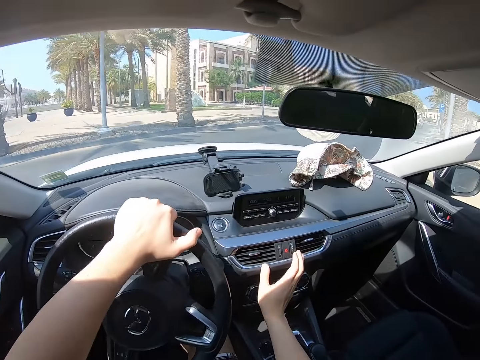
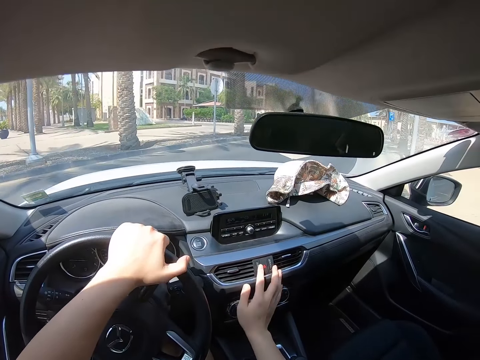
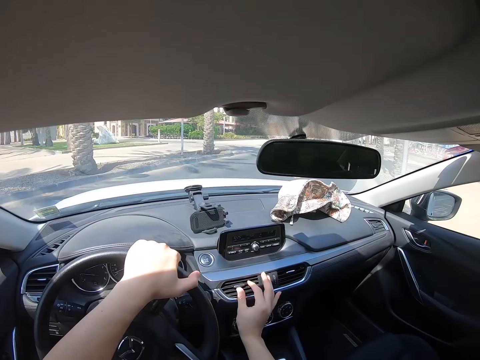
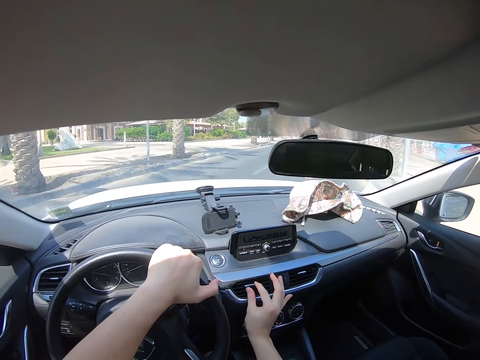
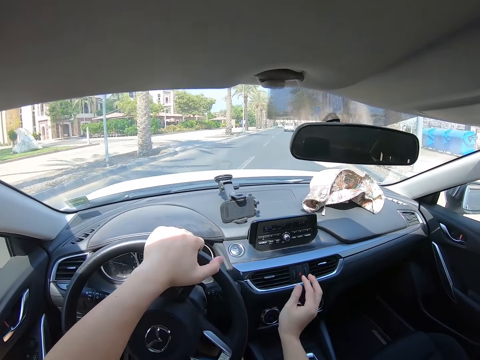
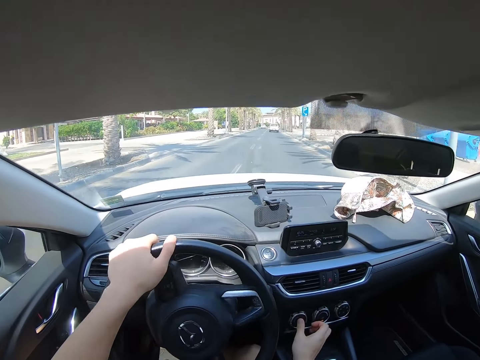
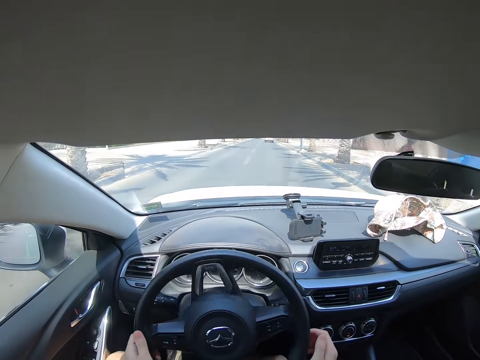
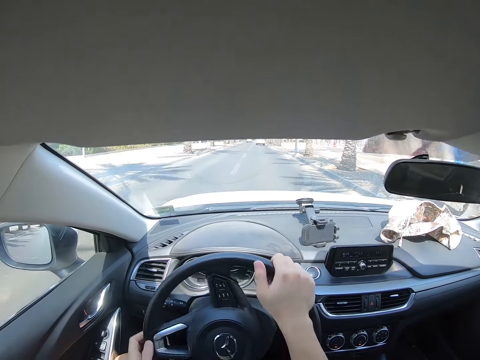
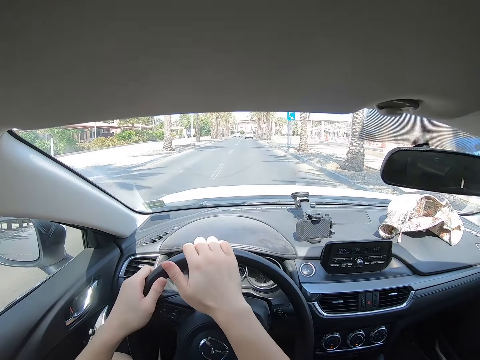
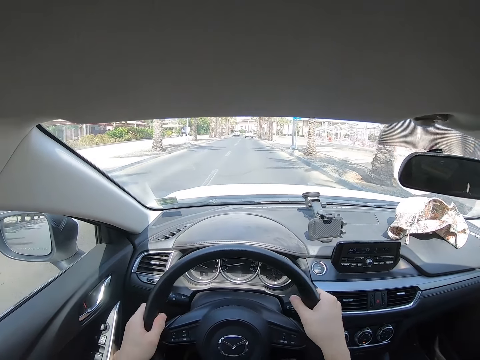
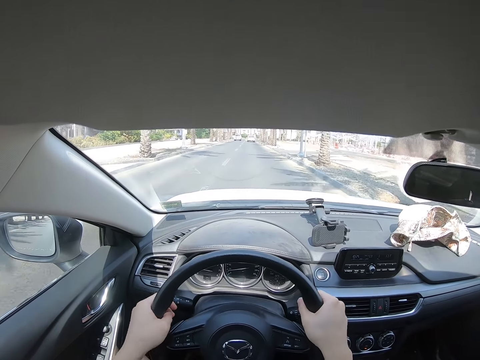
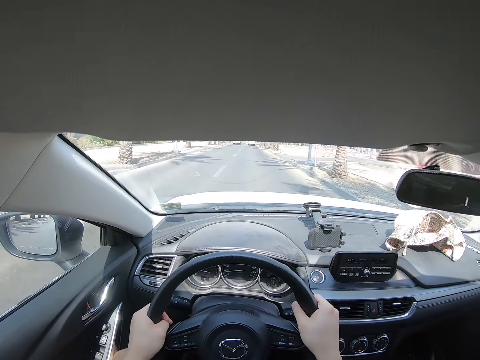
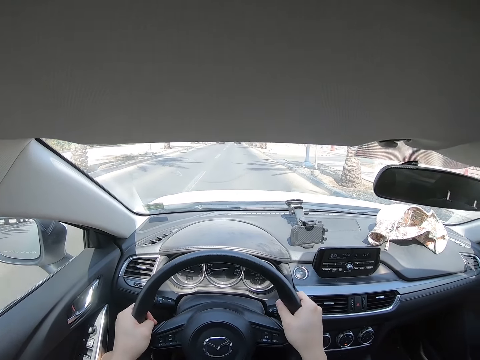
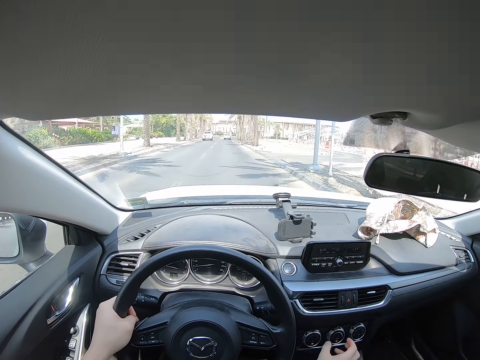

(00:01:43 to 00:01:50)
The camera wearer drives to the right direction.

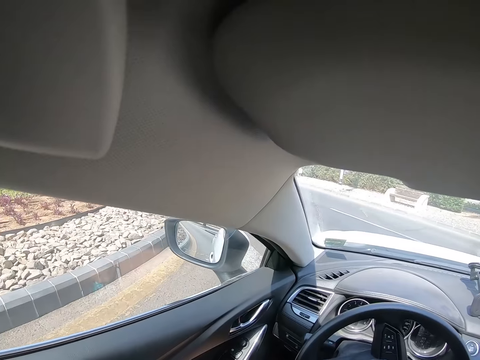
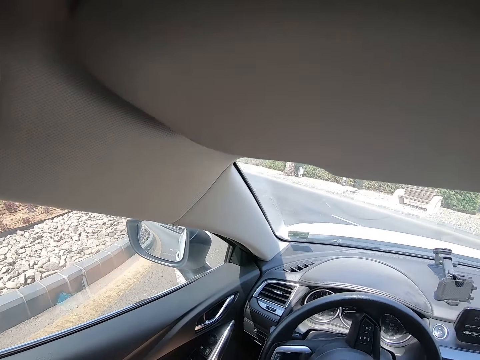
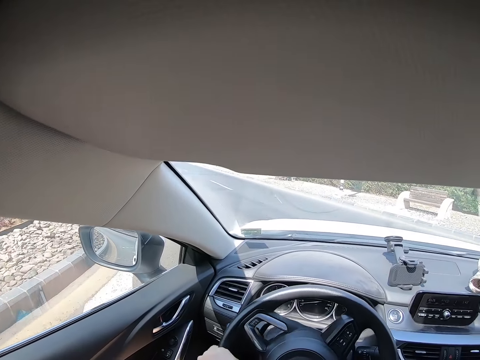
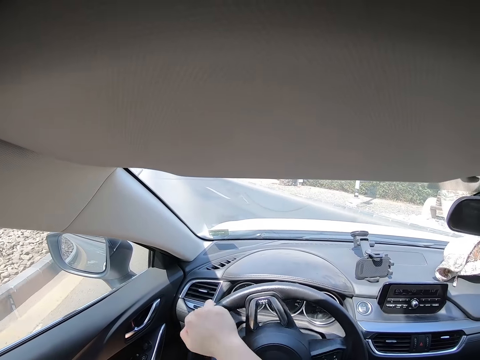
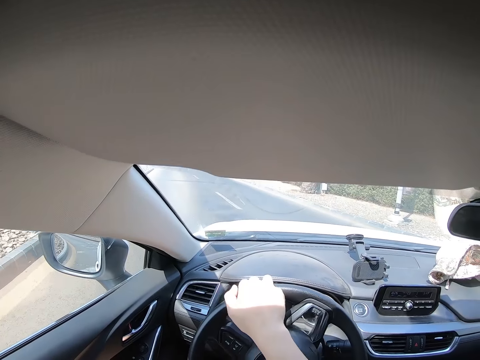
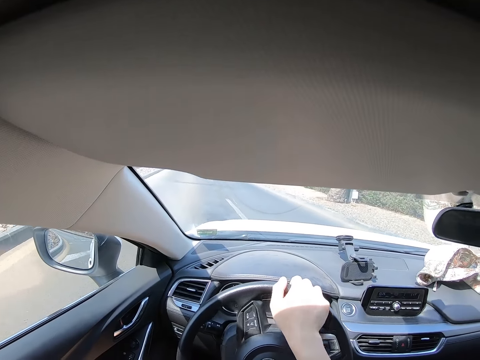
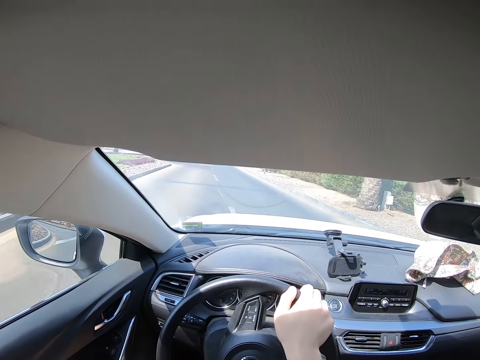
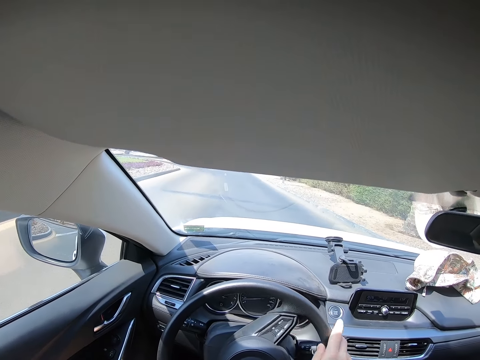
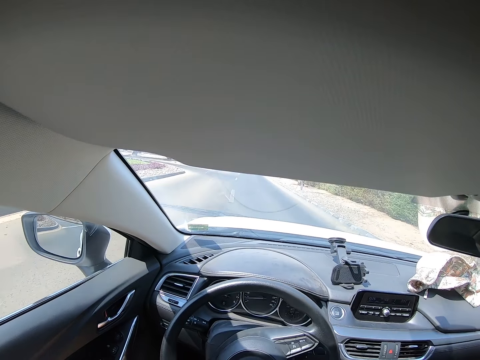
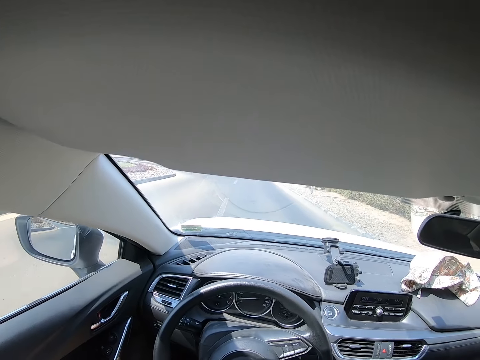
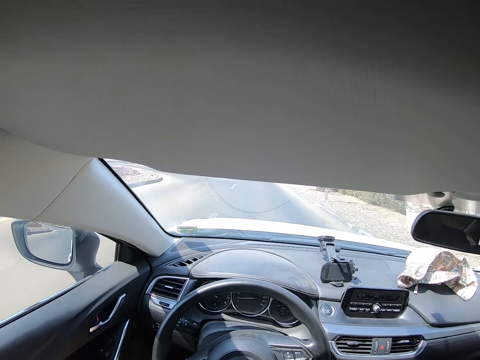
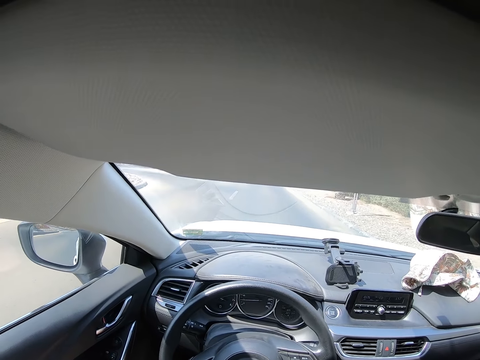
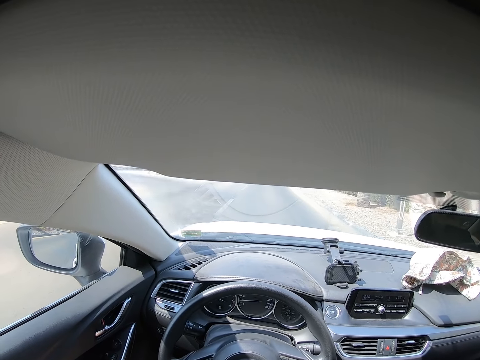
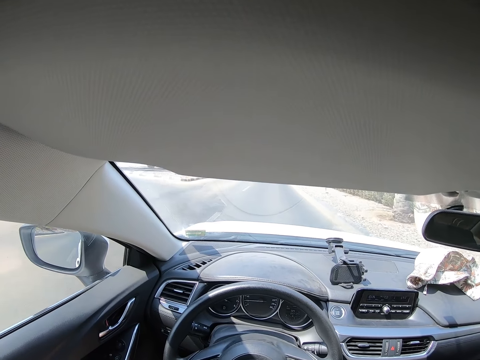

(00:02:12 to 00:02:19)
The camera wearer drives to the left direction.

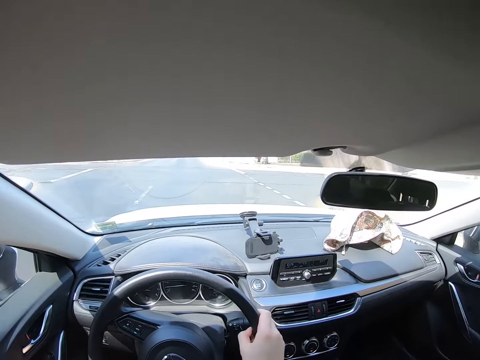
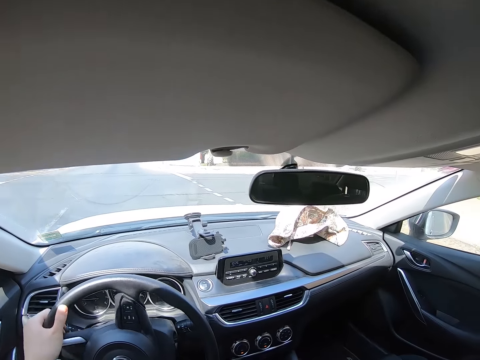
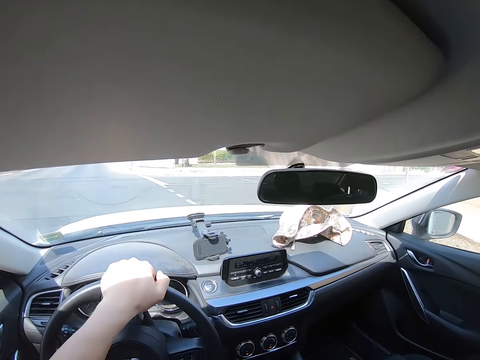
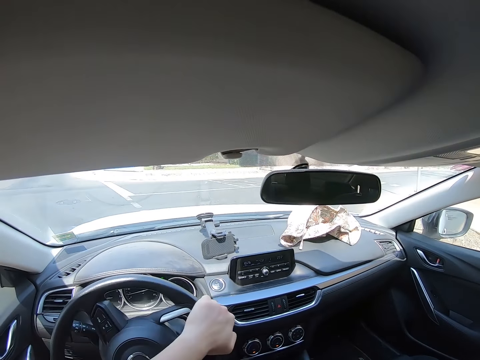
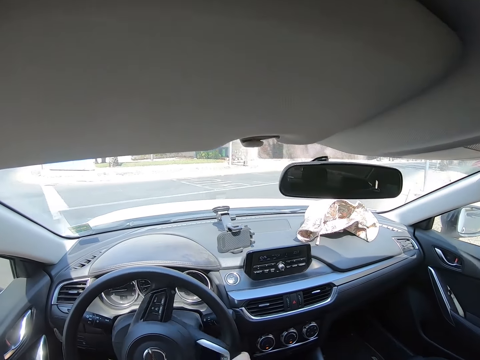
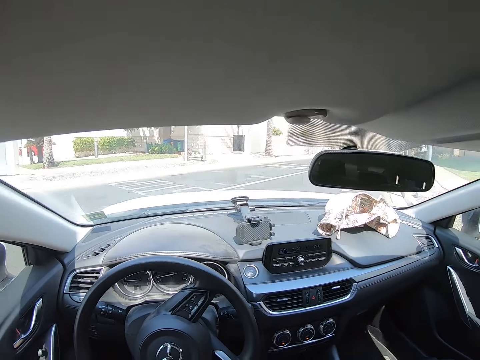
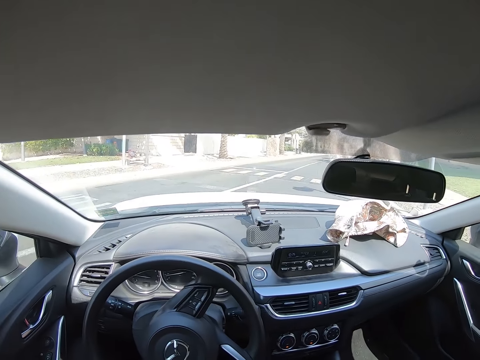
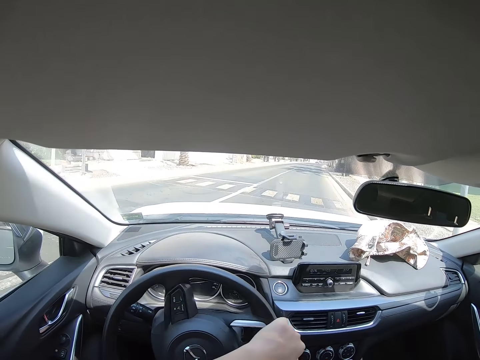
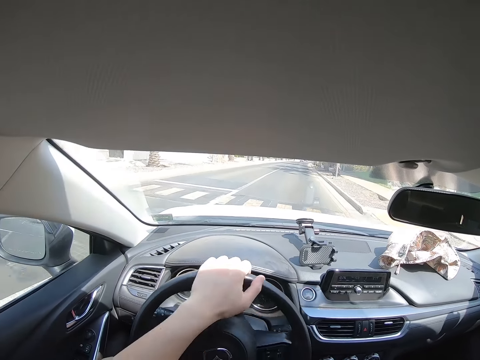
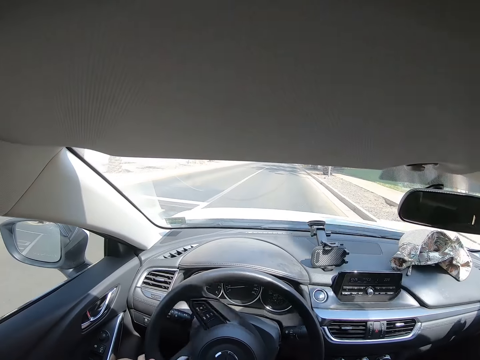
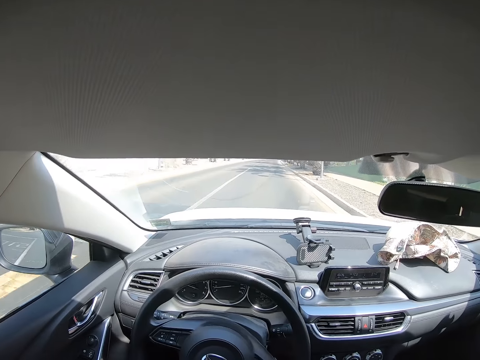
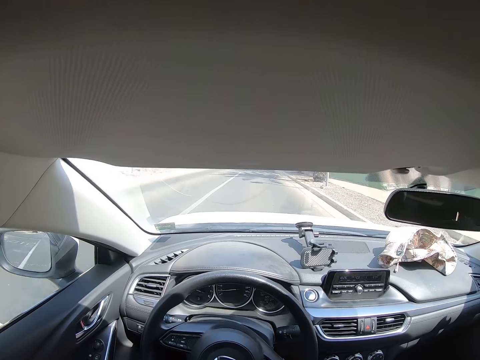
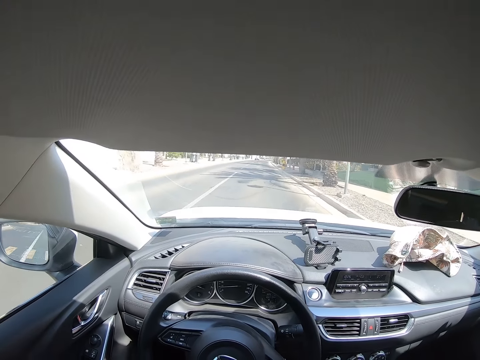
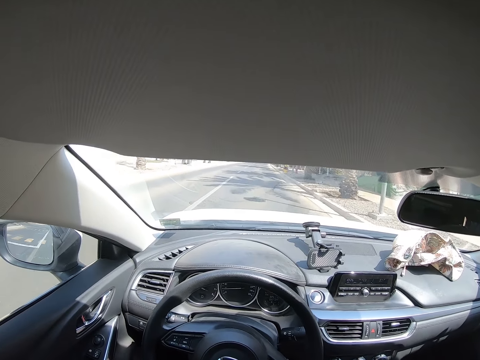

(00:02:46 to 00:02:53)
The camera wearer drives to the right direction.

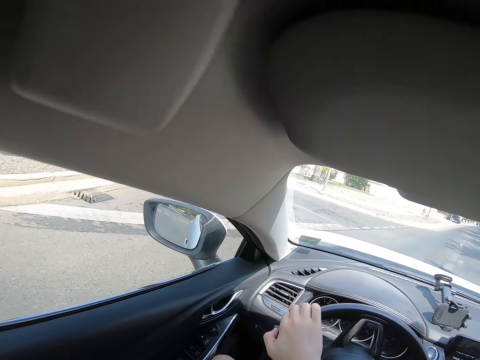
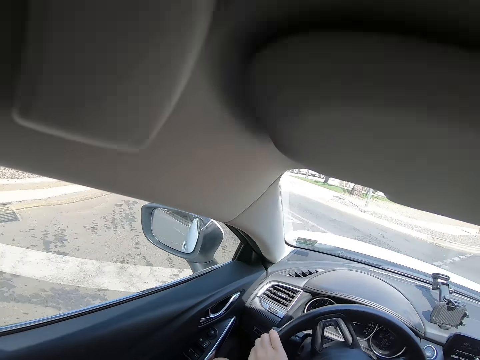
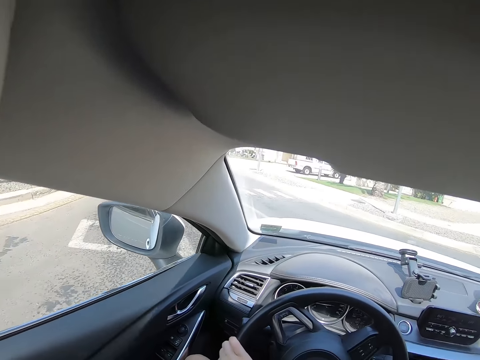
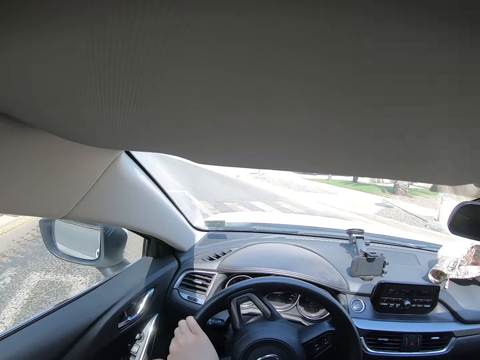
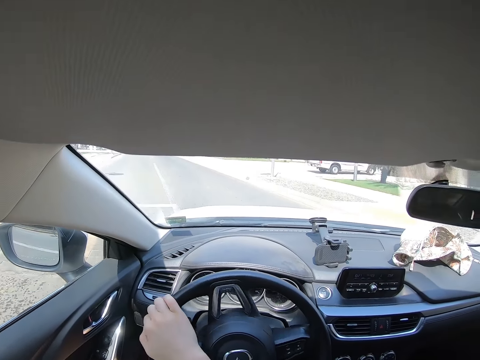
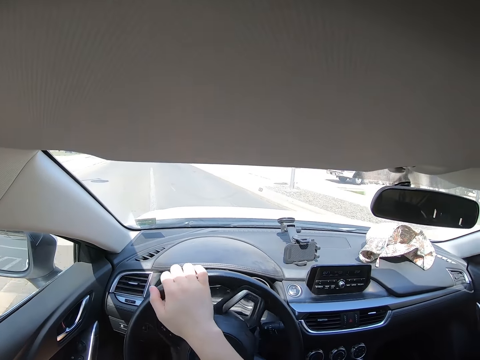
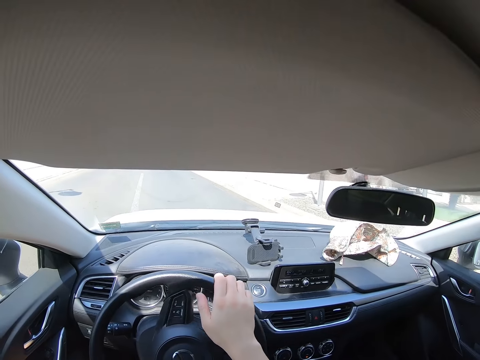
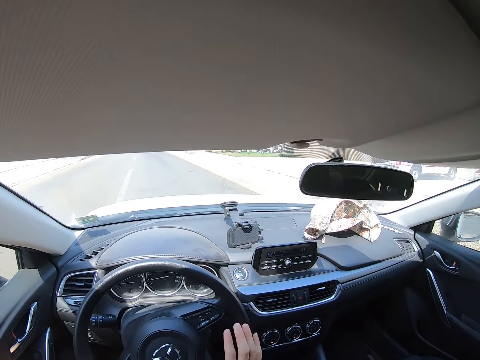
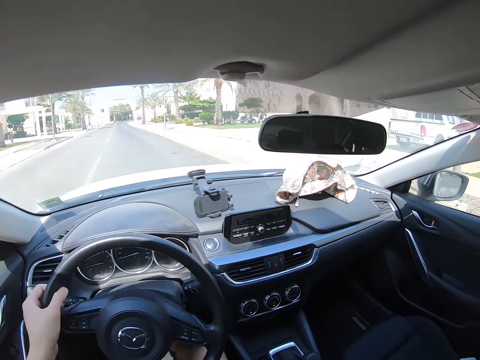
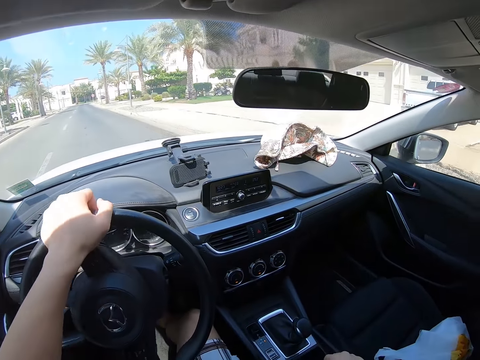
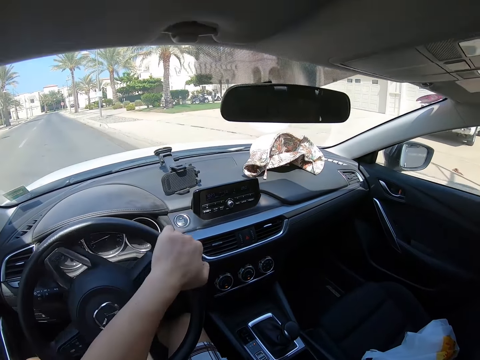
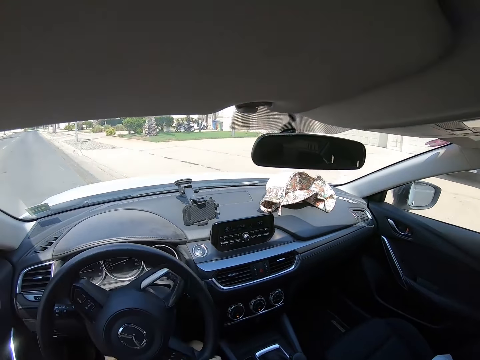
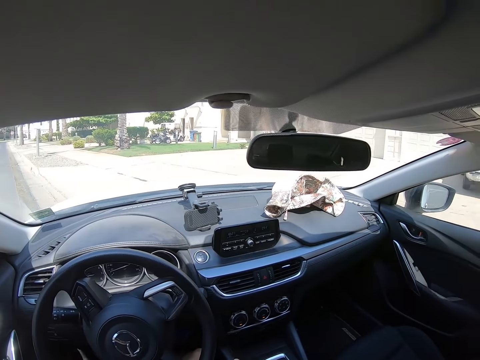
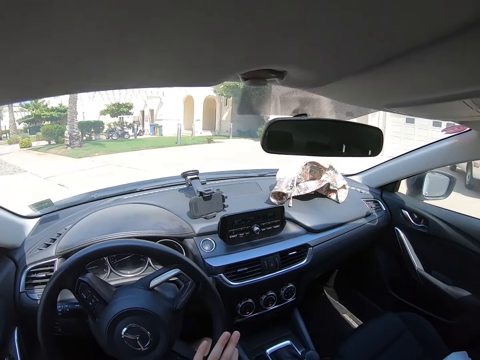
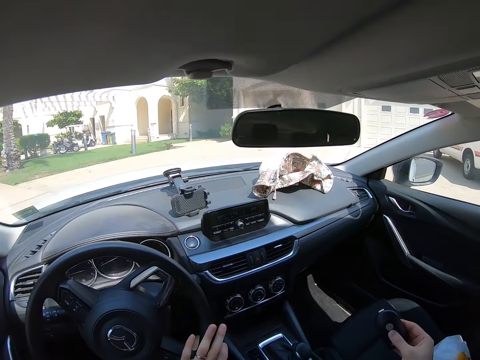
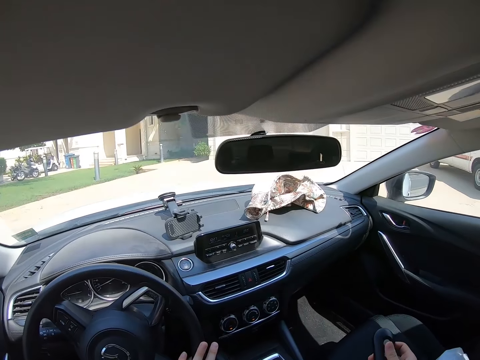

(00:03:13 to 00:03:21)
The camera wearer drives to the left direction.
